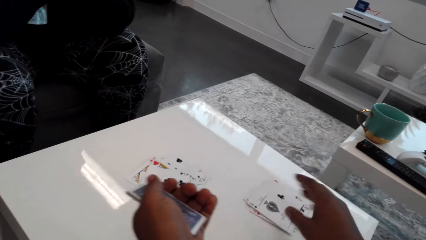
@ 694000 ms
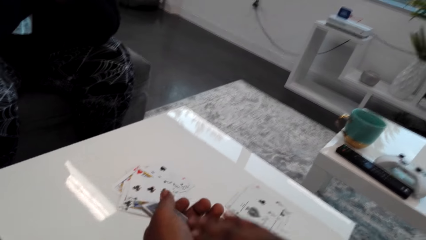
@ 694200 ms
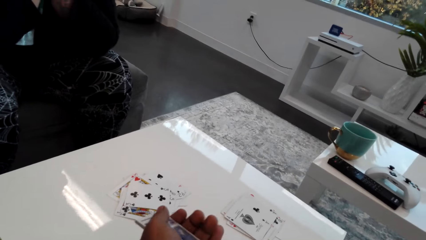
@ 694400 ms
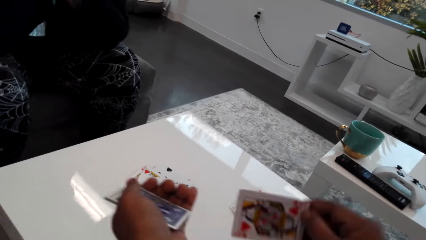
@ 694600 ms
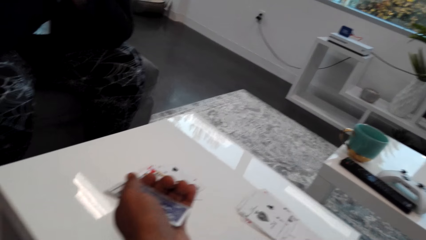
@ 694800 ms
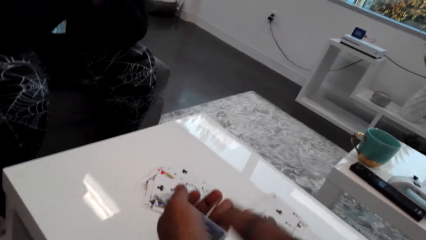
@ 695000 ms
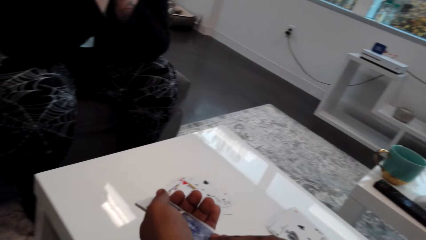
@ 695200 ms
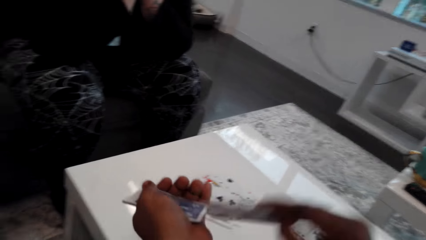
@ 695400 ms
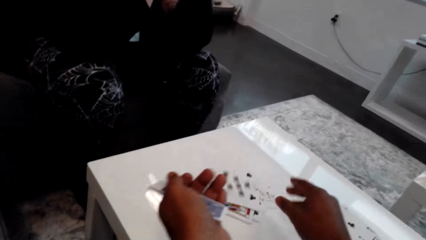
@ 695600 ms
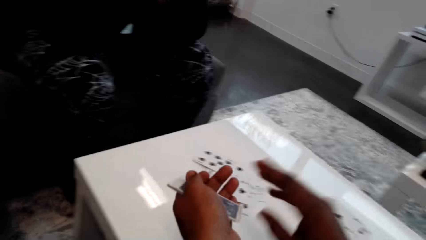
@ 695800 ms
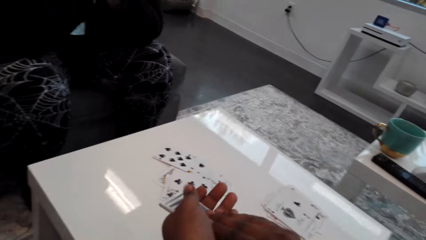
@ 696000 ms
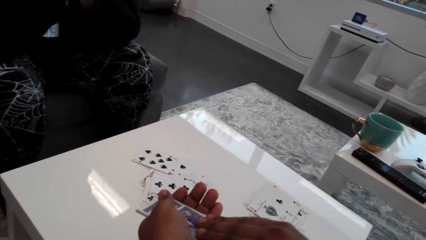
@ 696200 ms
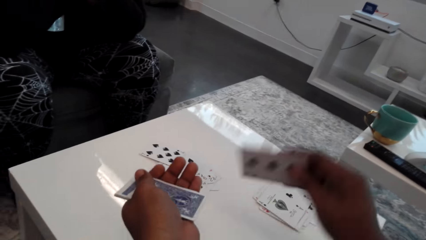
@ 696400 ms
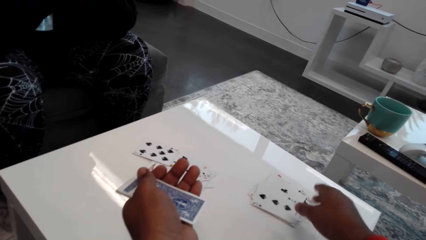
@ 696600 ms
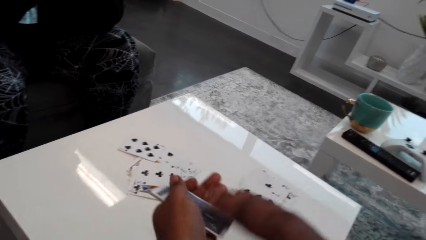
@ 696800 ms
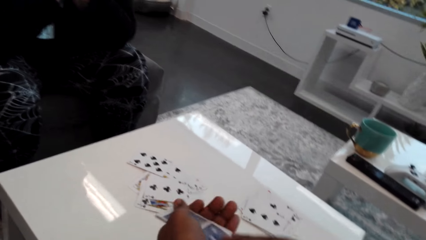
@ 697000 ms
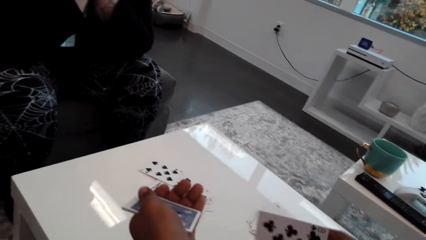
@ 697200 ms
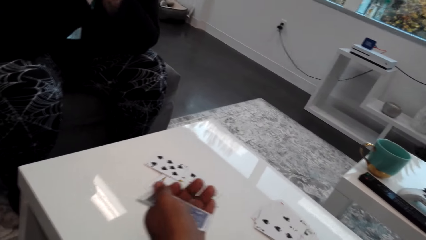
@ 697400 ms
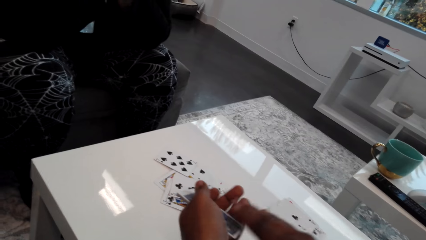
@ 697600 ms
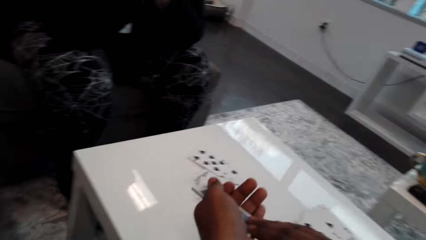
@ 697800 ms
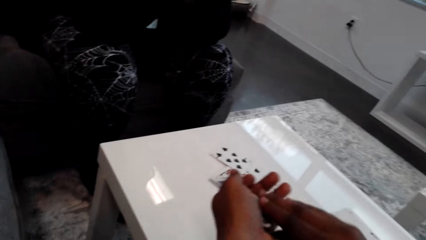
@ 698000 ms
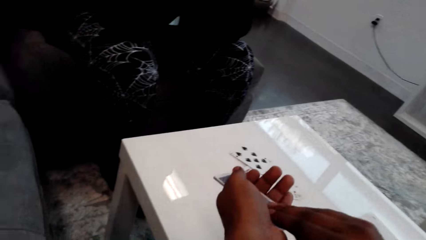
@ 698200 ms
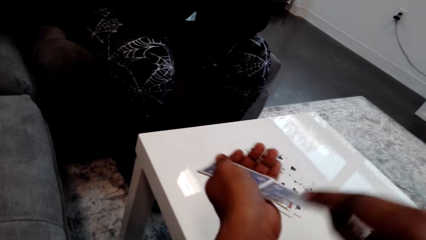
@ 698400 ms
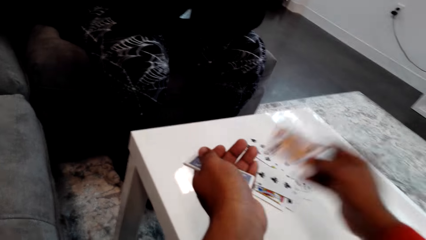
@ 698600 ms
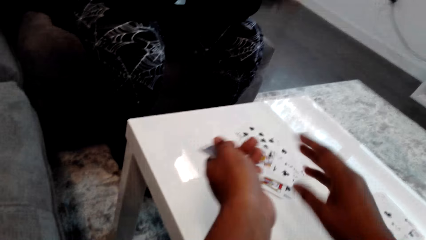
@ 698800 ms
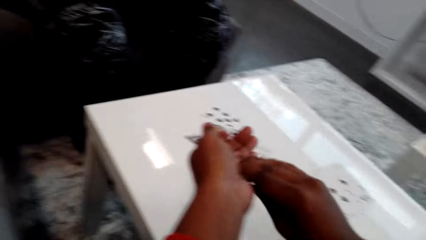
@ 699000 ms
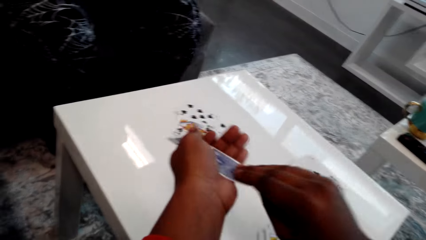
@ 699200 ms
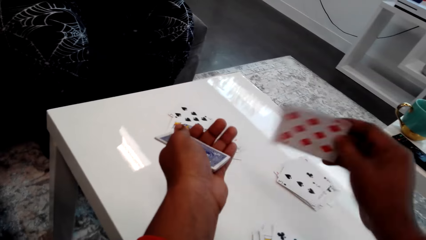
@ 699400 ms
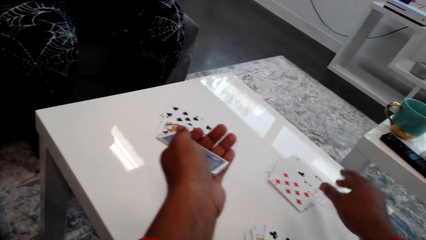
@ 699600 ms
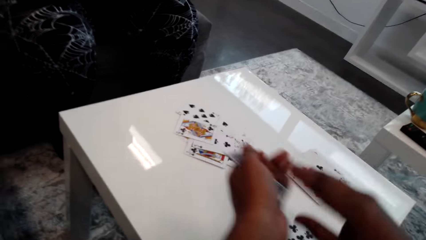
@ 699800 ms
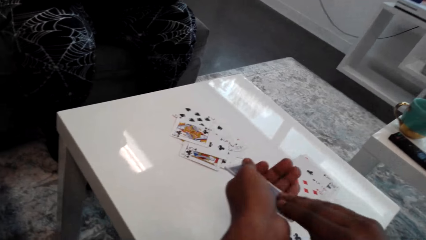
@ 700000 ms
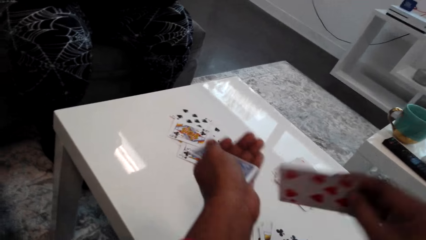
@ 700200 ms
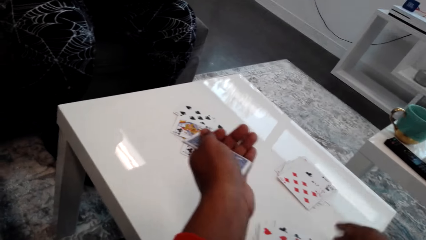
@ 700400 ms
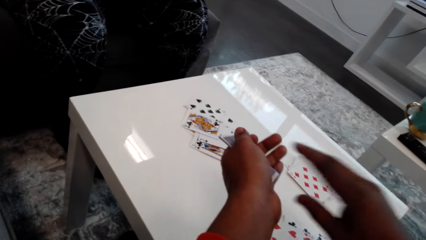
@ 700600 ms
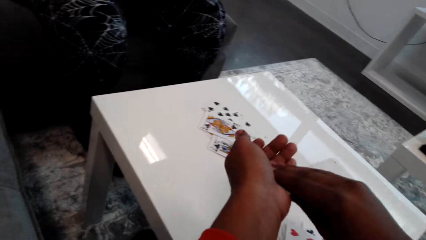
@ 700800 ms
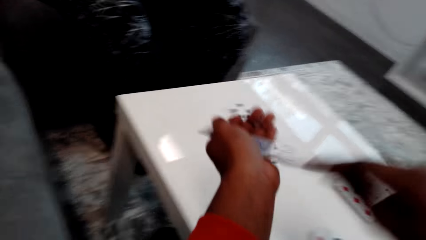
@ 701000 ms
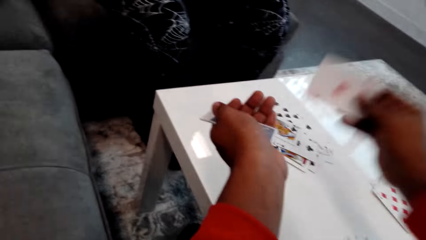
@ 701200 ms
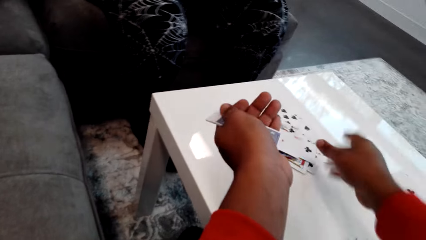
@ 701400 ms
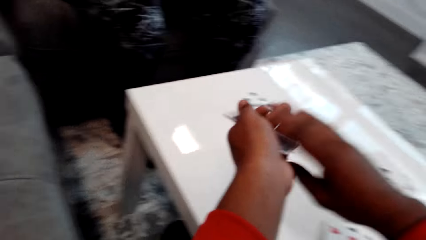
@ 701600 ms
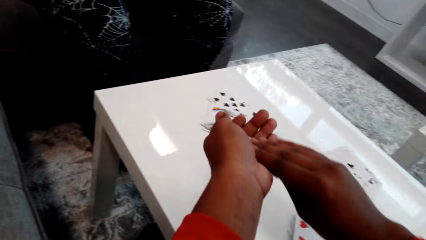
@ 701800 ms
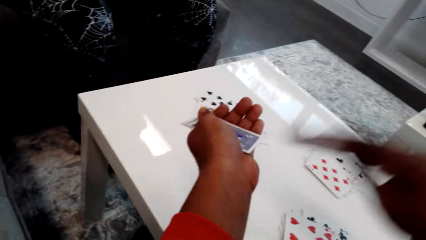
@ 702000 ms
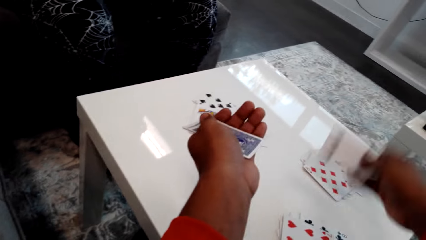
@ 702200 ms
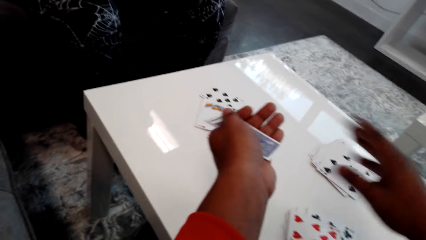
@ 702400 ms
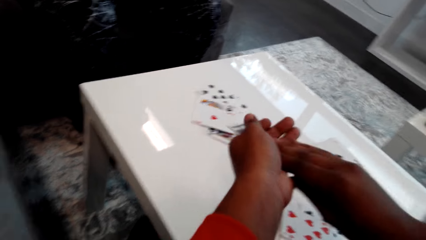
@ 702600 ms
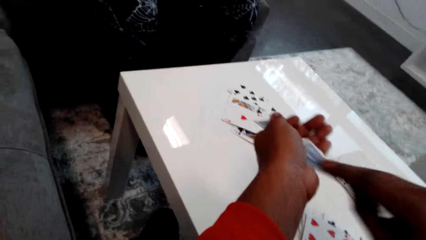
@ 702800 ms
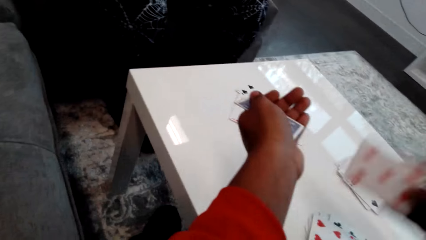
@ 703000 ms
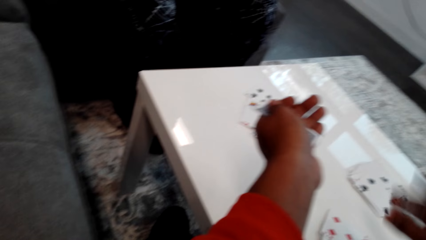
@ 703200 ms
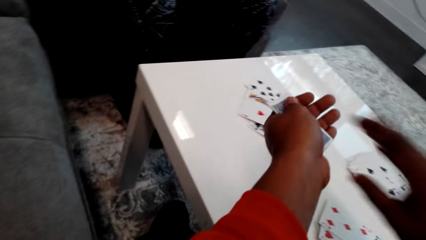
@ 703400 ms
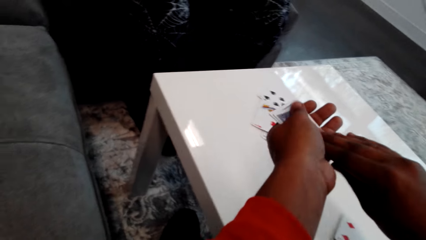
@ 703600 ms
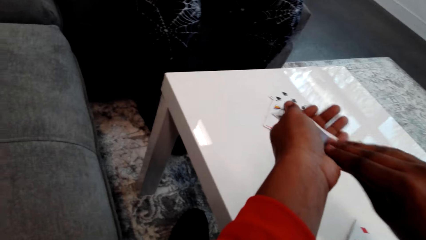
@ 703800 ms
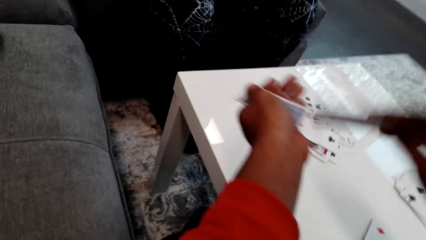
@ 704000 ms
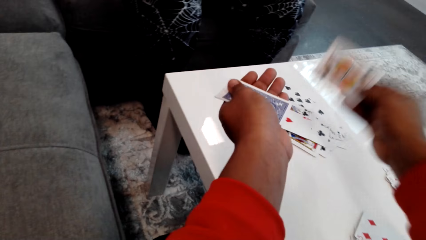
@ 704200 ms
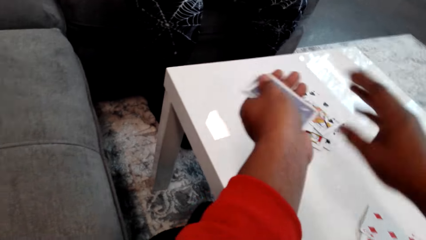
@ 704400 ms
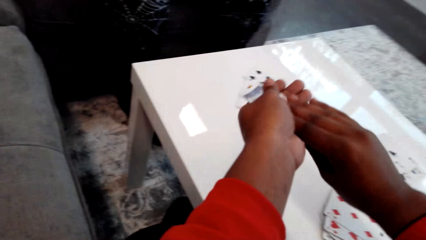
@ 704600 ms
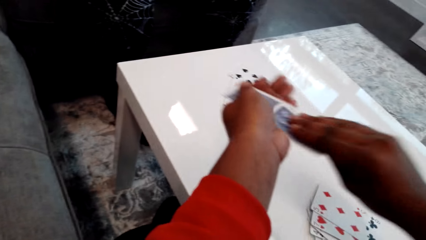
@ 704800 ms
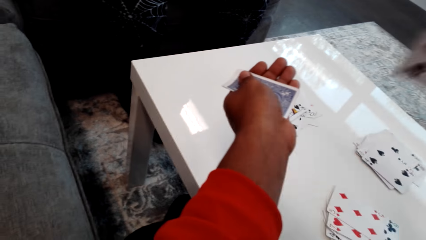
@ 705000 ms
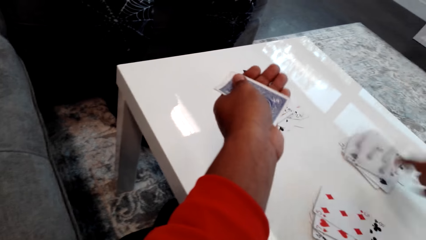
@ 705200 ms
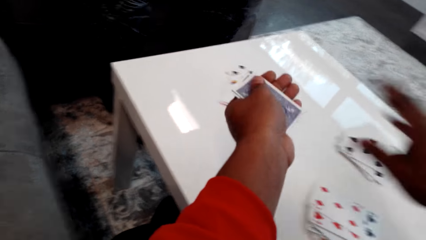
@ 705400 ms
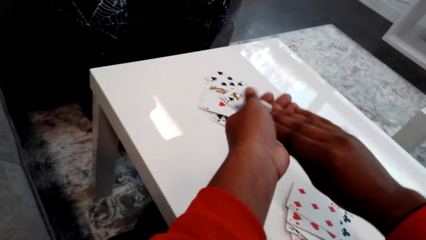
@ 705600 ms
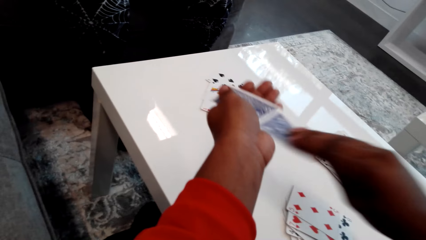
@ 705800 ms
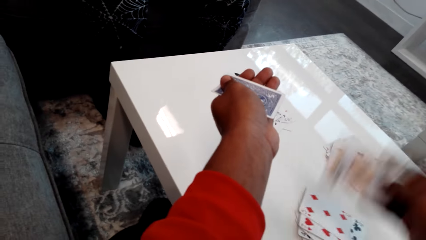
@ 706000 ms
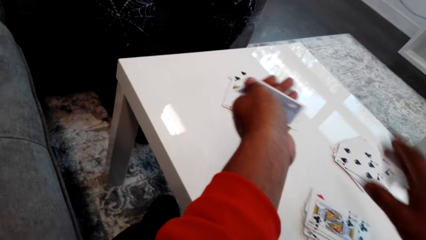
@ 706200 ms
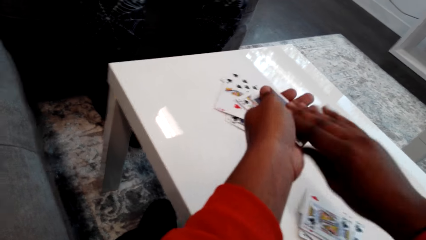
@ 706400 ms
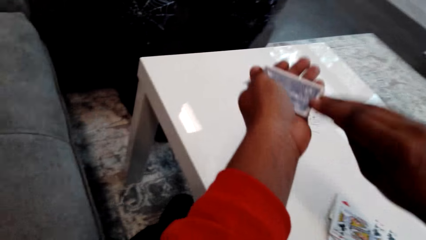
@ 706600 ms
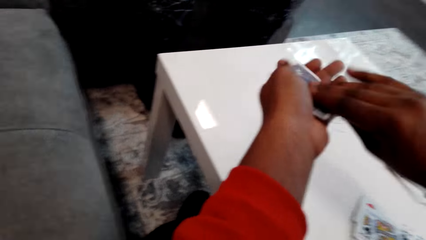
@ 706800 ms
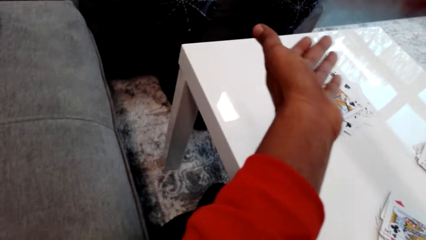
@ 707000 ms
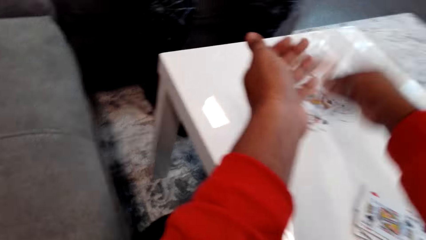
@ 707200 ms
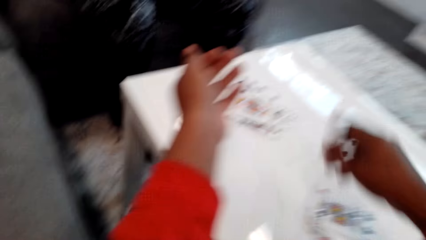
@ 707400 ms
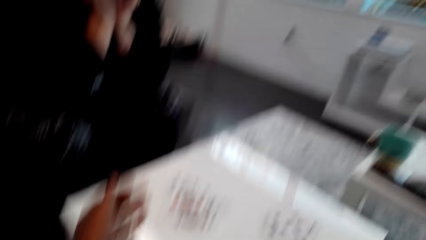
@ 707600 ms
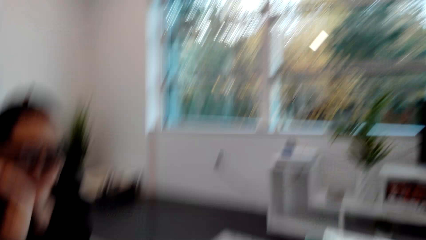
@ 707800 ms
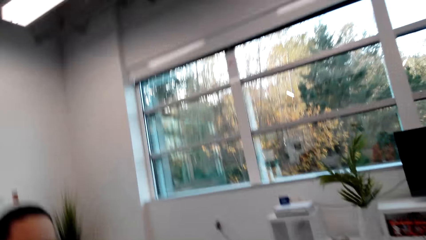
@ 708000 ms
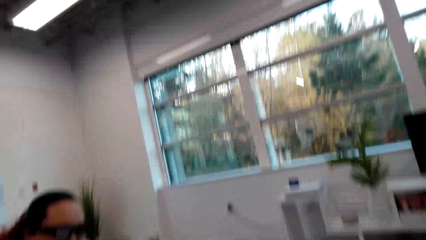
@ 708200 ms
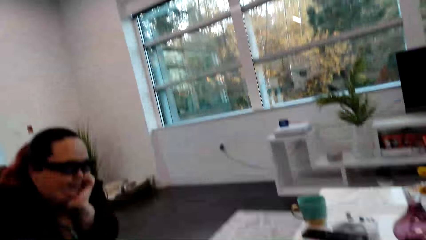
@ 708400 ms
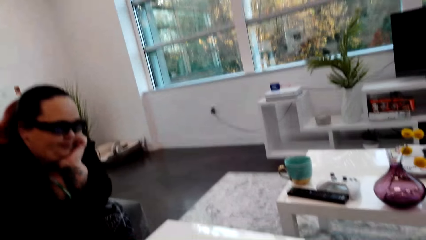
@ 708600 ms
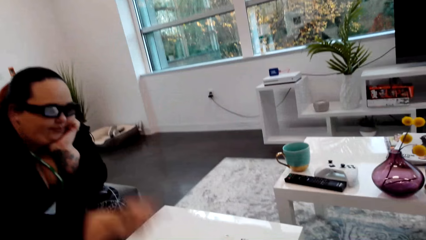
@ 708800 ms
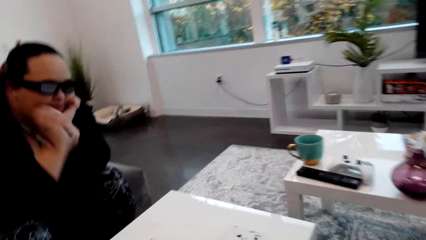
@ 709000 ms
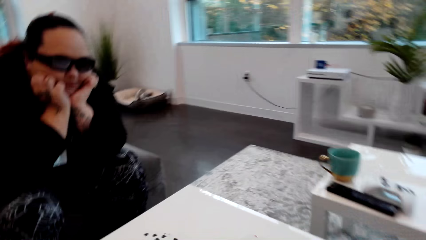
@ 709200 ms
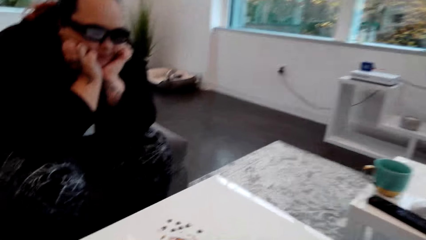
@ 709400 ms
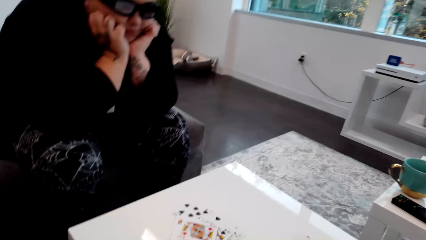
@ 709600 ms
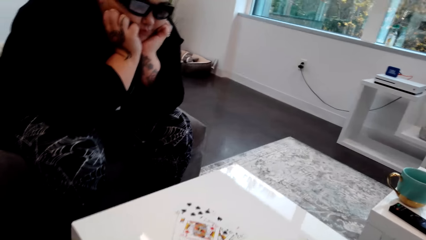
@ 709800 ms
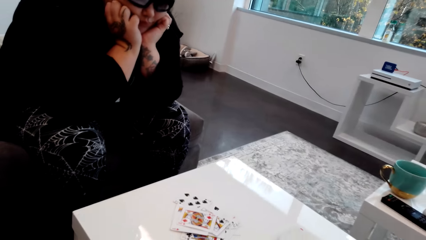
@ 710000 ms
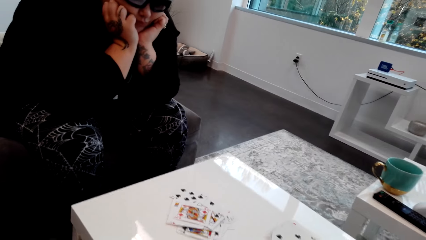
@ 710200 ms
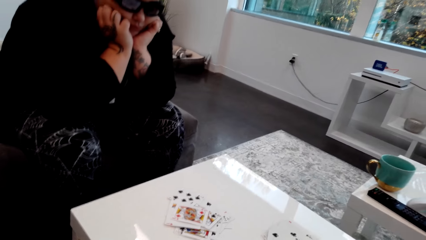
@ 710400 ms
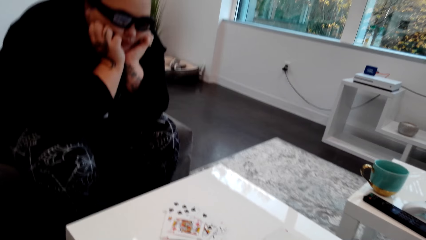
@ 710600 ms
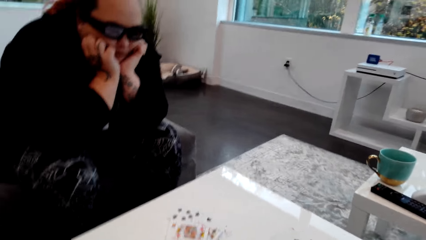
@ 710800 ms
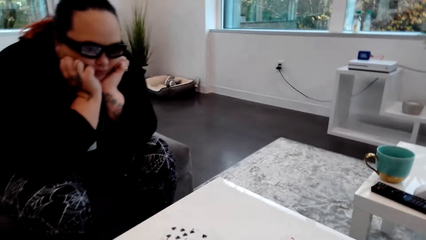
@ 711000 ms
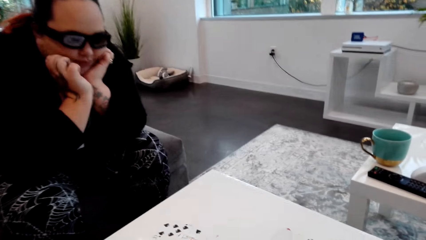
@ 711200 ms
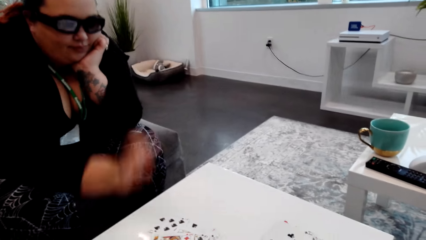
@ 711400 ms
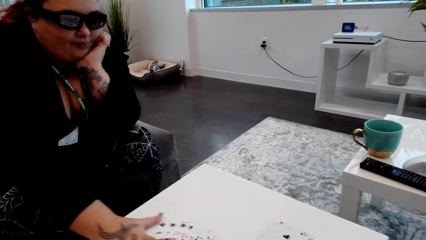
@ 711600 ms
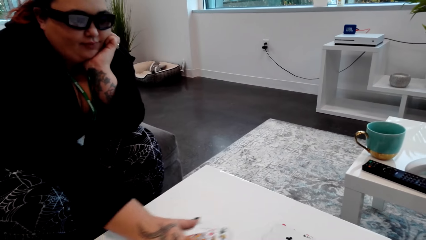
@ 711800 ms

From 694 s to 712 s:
A woman touches the cards, stretches her hand to the table and holds her chin with both hands.
